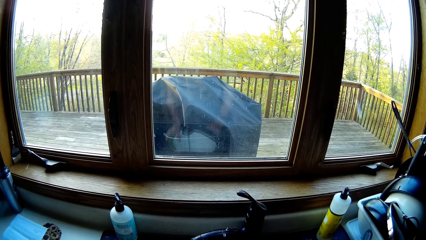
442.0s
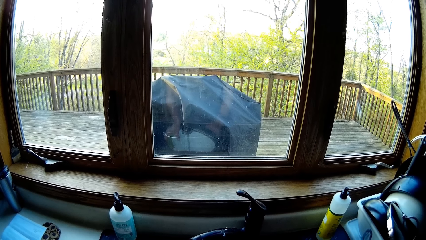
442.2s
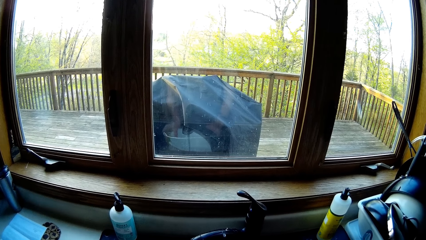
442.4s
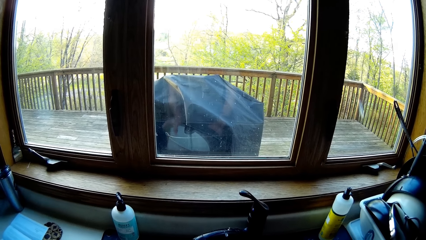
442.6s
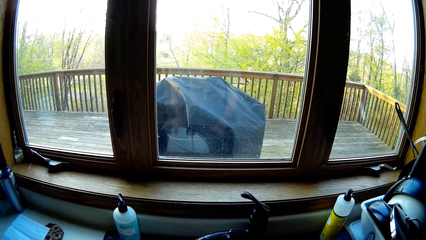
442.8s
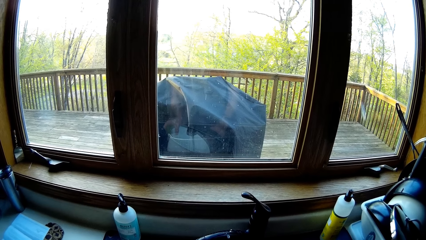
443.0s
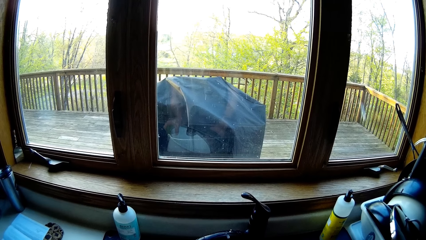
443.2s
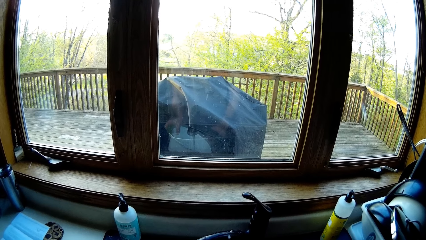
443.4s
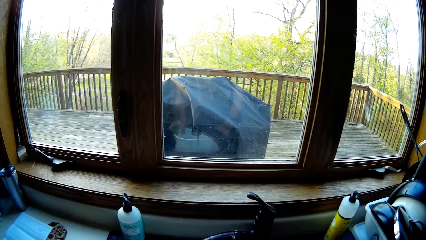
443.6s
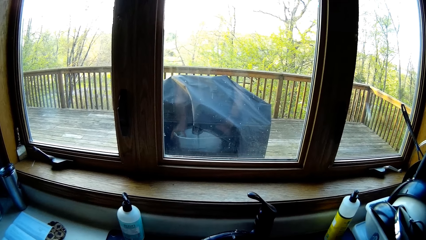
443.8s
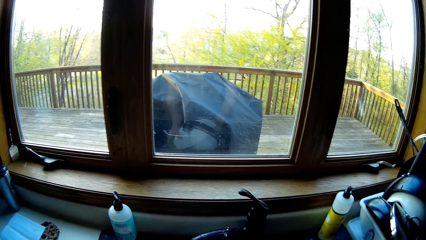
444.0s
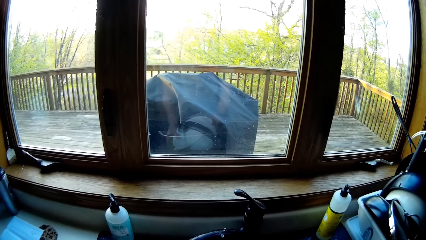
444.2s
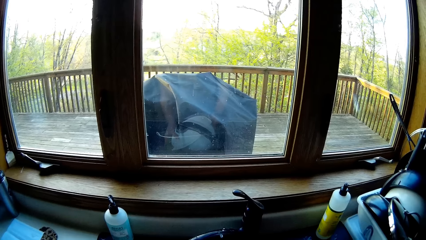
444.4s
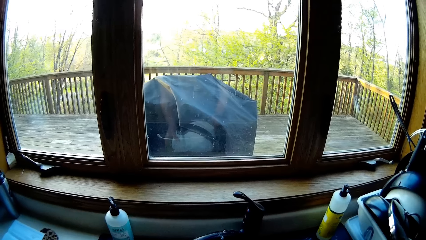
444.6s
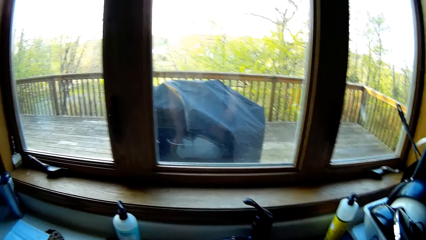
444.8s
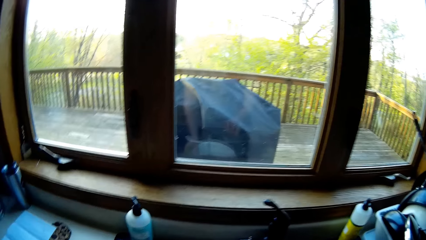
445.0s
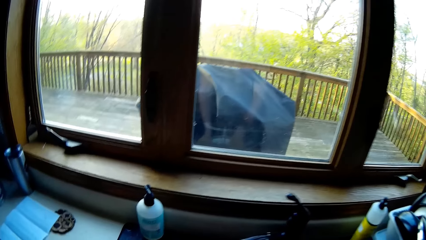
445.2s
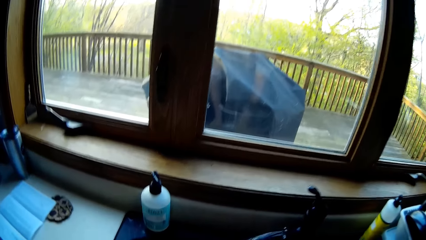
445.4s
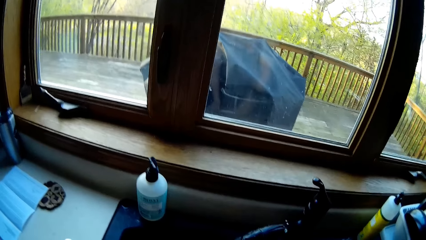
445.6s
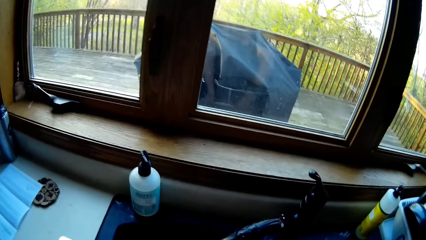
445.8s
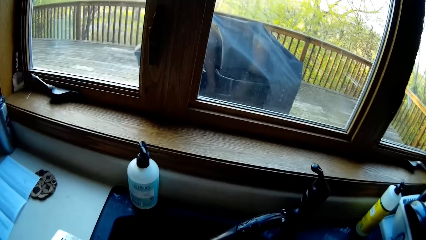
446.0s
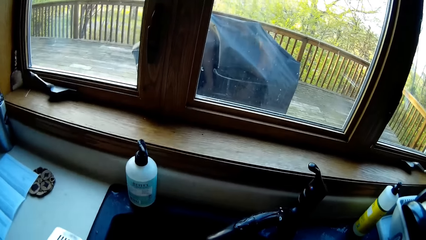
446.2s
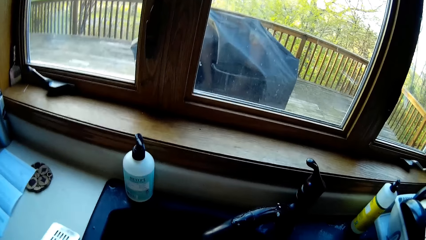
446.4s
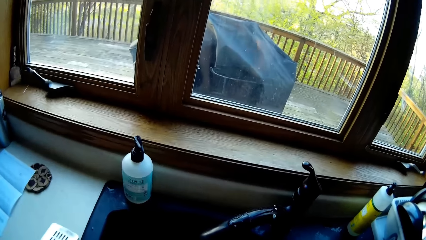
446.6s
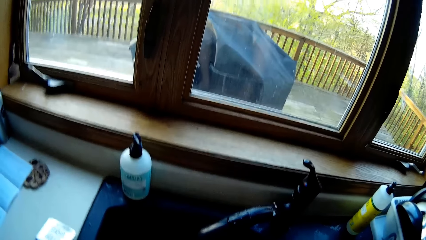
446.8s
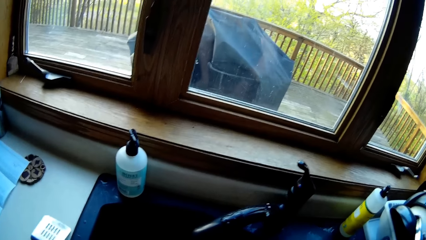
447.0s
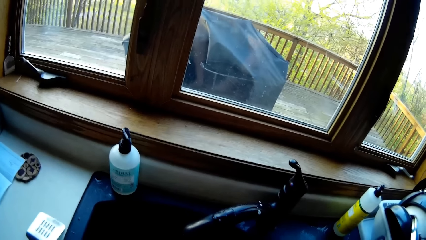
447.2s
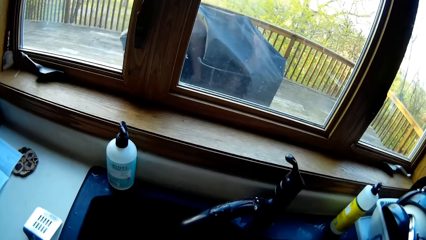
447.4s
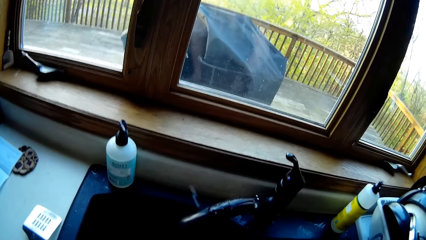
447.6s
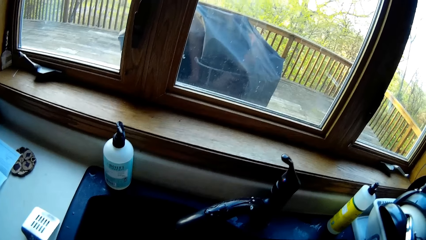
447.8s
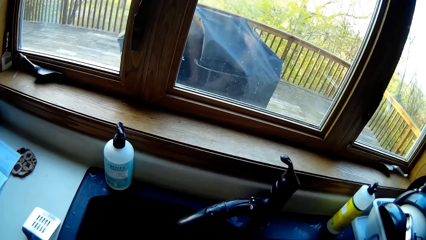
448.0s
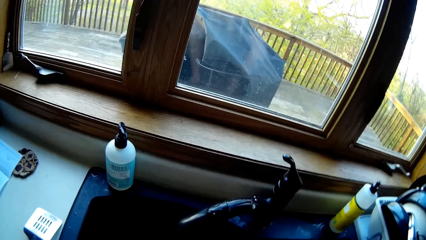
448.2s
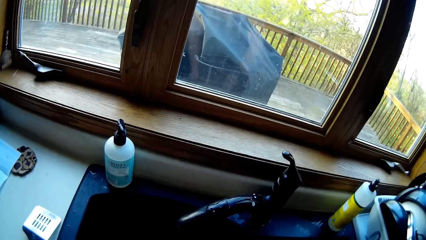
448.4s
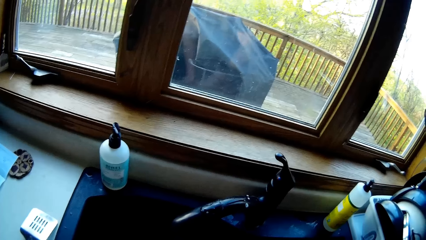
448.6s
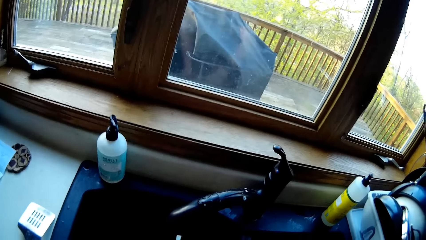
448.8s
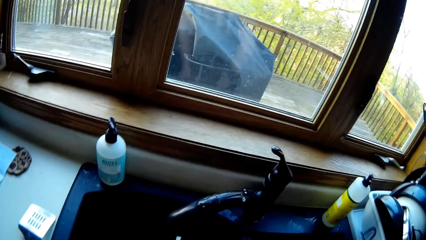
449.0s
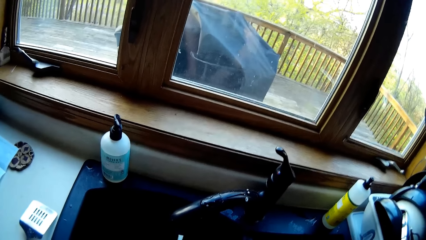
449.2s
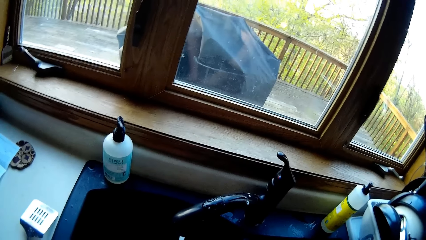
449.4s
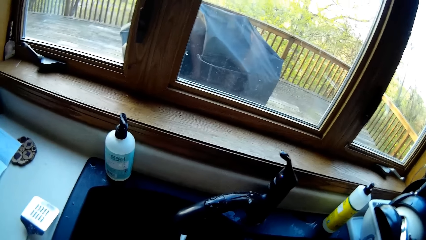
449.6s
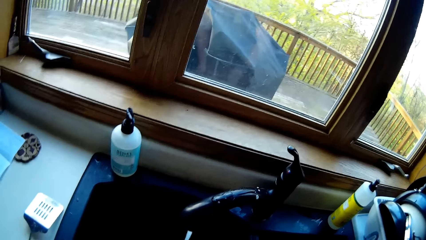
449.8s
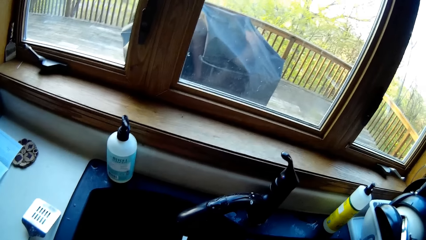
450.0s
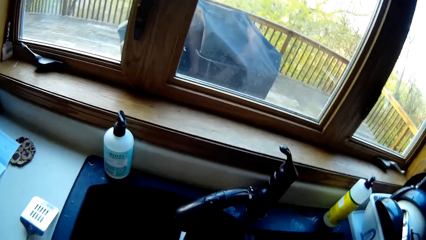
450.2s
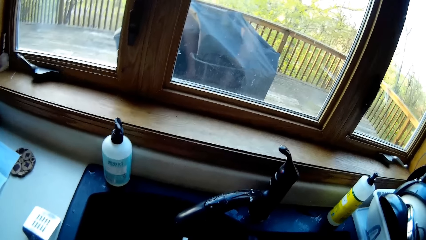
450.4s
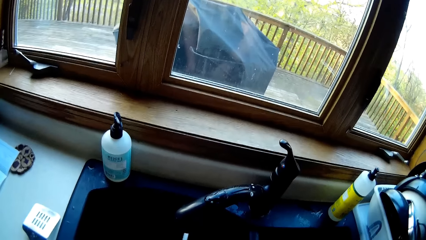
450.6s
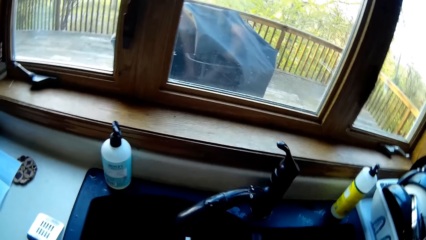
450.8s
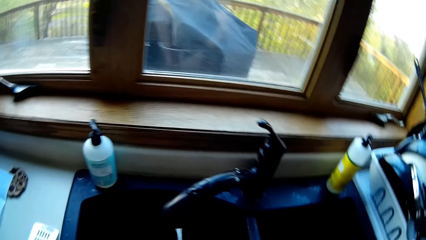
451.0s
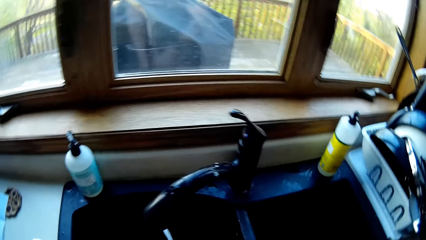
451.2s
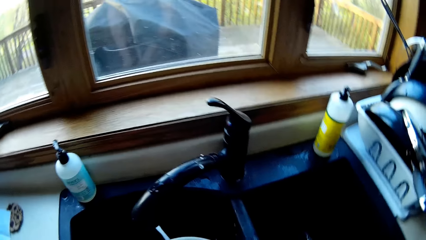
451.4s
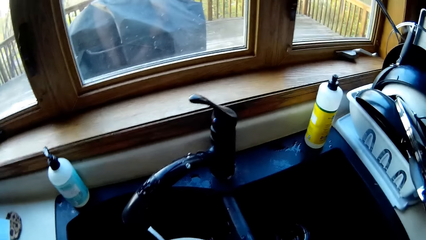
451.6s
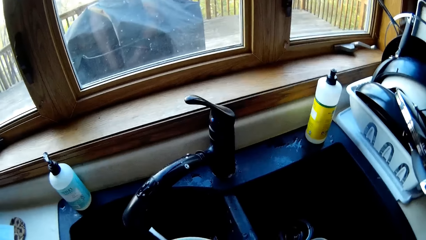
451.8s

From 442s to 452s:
The camera wearer drops the bowl in the kitchen sink with her left hand. She puts the plate in the dish. She washes the dish.

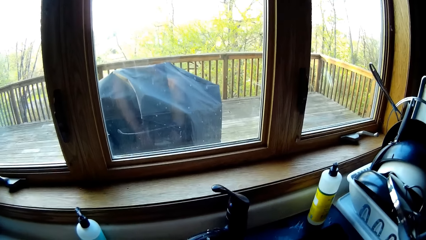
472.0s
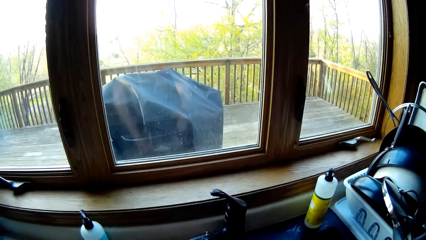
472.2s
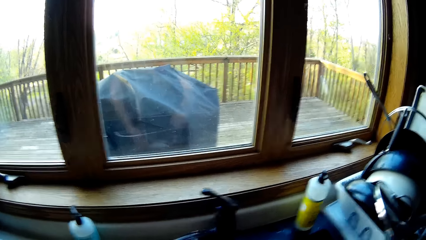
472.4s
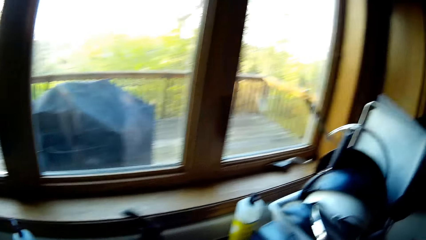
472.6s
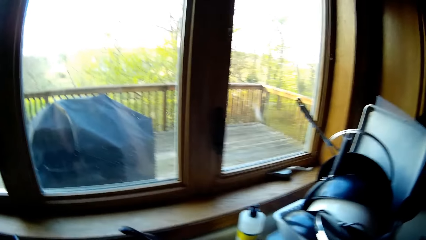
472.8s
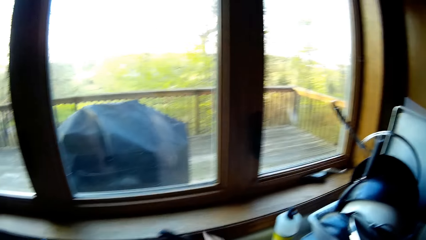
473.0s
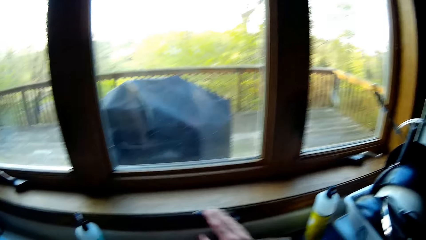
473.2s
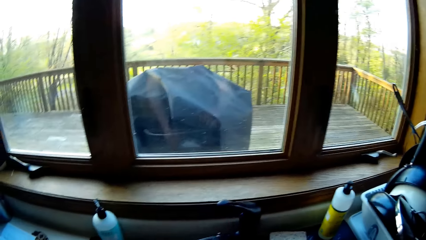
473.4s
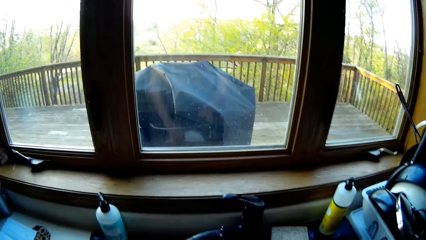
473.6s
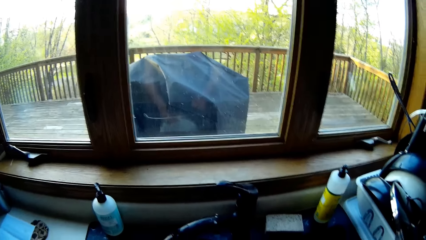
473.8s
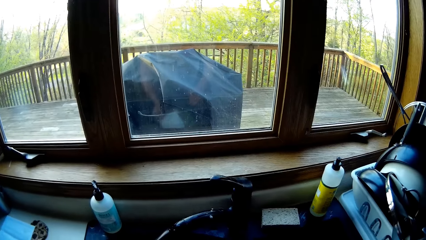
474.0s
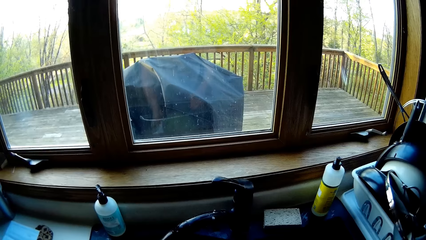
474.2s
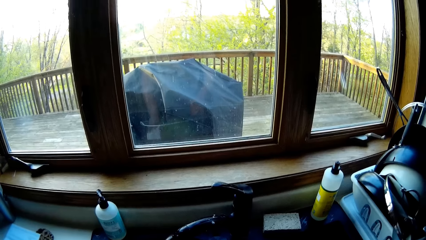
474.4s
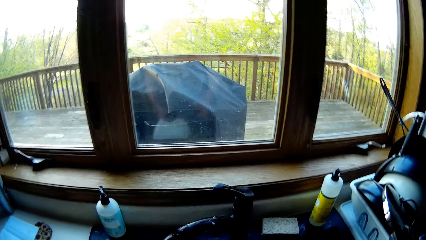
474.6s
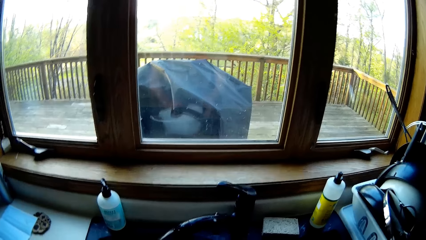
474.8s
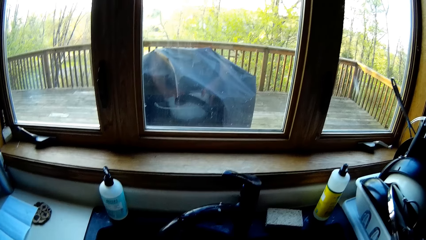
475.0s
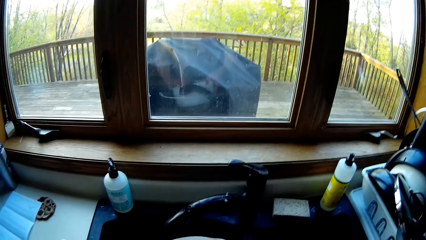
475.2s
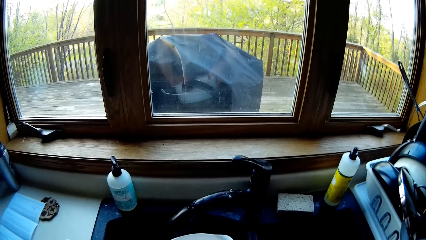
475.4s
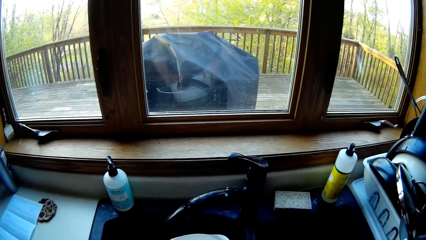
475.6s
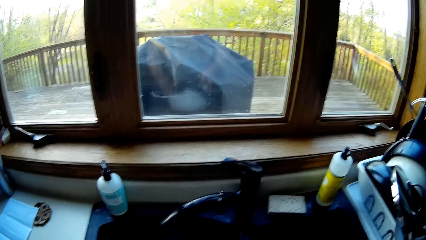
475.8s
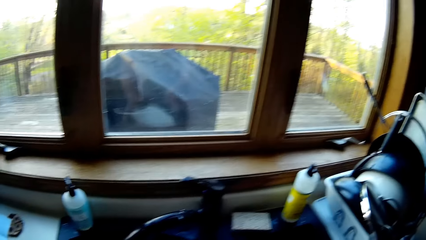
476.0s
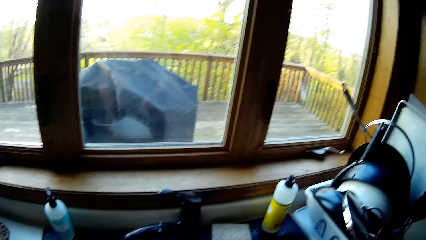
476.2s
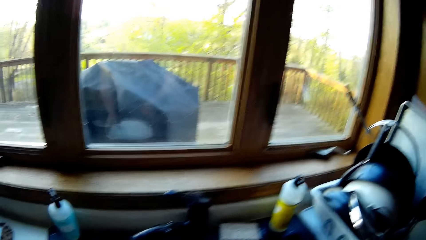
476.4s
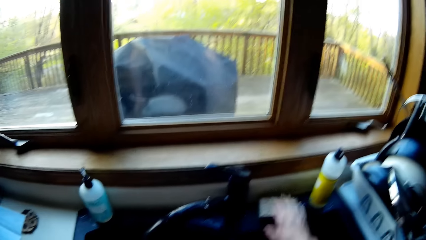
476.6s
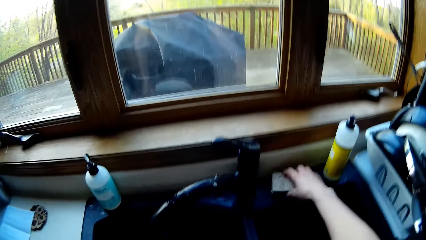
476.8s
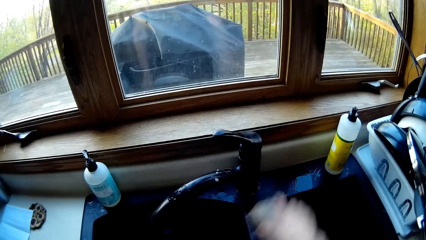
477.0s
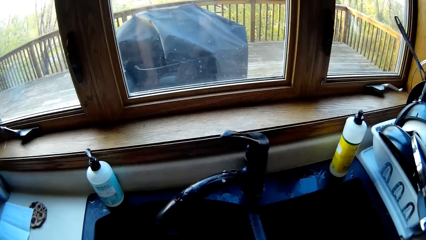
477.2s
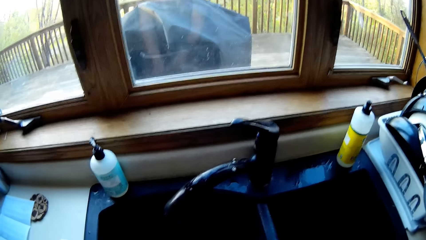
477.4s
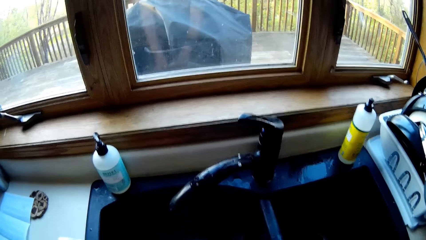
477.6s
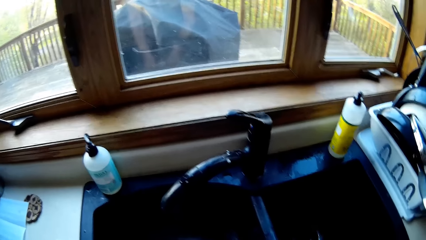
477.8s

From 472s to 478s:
The camera wearer puts off the tap on the kitchen sink with his right hand. He looks at the dish. He picks up a sponge from the kitchen sink with his right hand.
